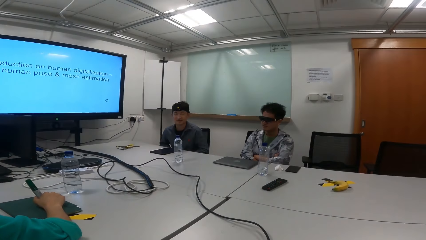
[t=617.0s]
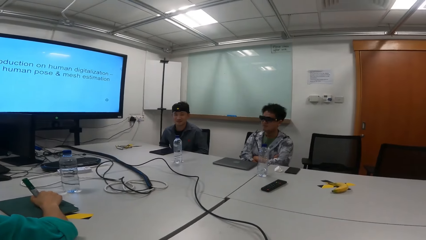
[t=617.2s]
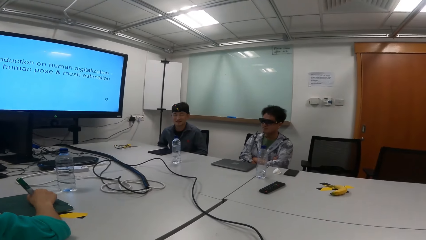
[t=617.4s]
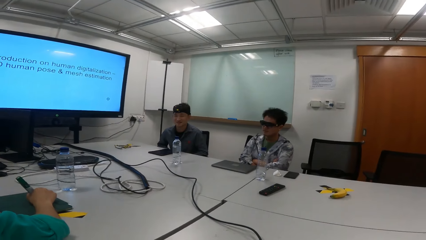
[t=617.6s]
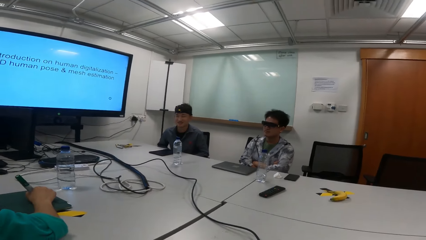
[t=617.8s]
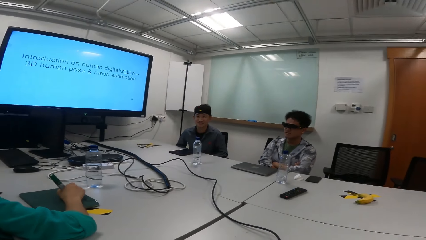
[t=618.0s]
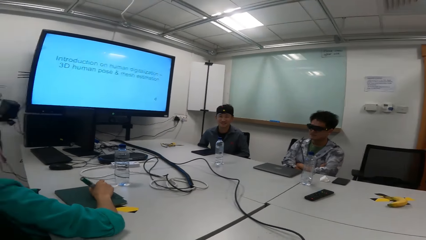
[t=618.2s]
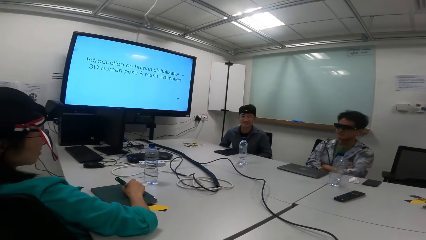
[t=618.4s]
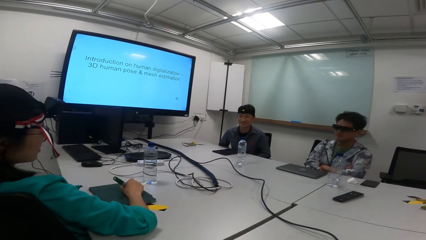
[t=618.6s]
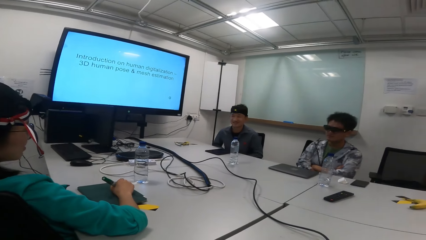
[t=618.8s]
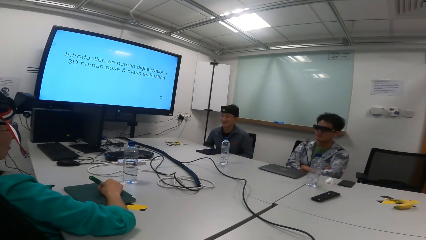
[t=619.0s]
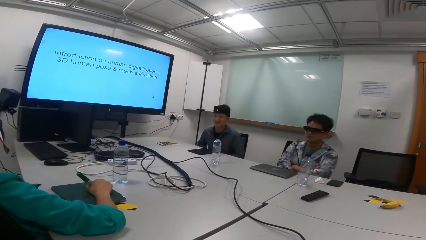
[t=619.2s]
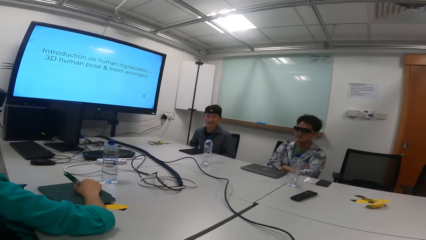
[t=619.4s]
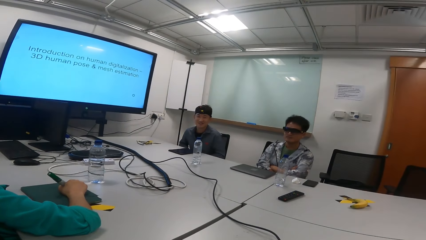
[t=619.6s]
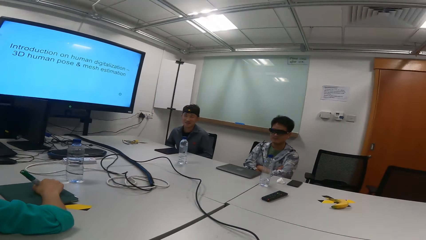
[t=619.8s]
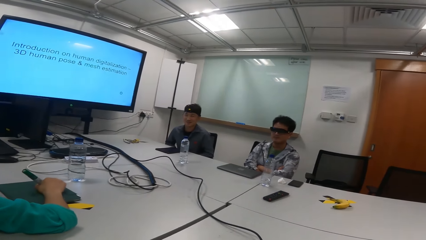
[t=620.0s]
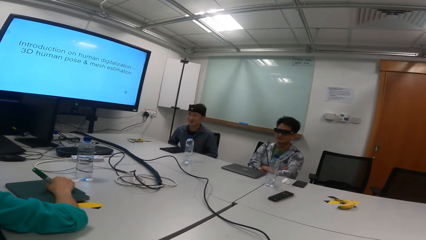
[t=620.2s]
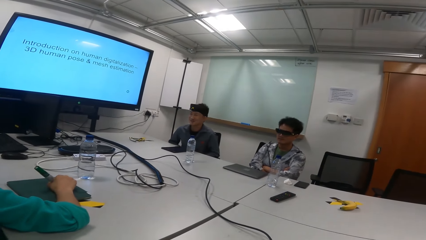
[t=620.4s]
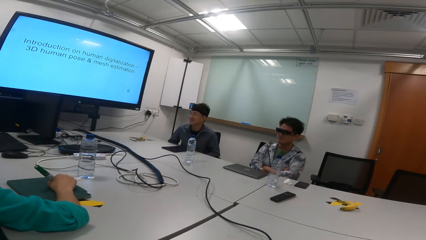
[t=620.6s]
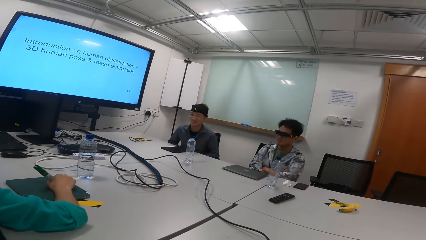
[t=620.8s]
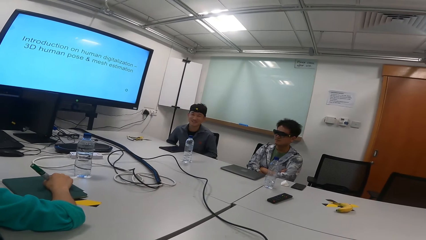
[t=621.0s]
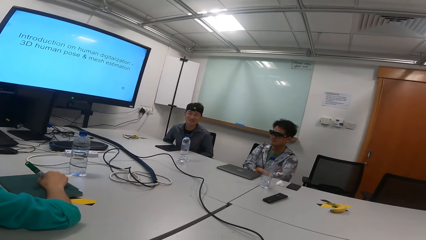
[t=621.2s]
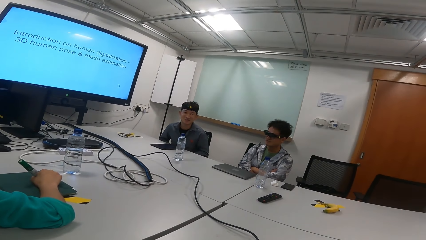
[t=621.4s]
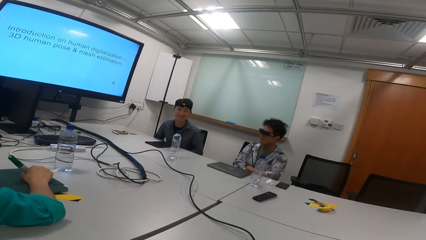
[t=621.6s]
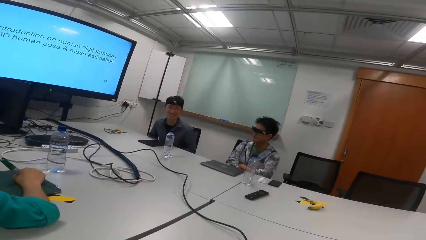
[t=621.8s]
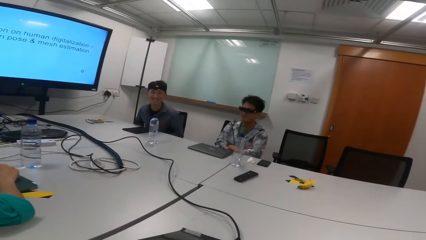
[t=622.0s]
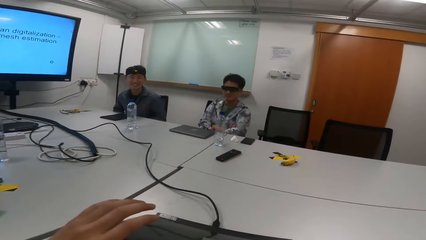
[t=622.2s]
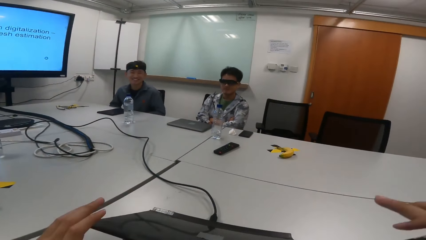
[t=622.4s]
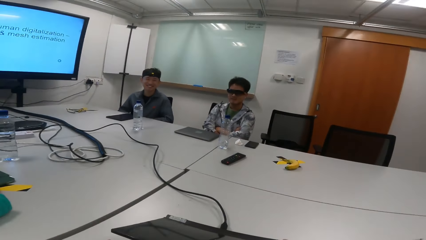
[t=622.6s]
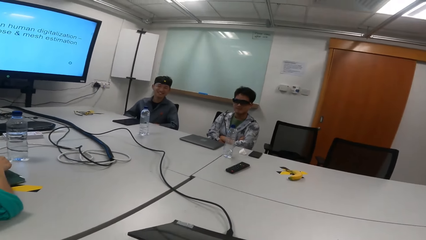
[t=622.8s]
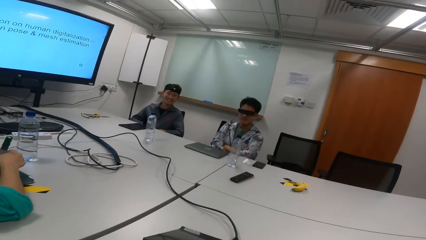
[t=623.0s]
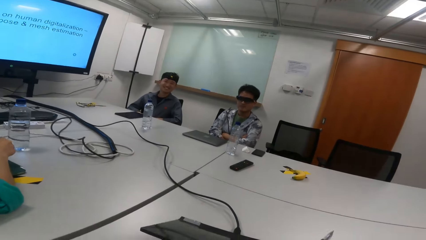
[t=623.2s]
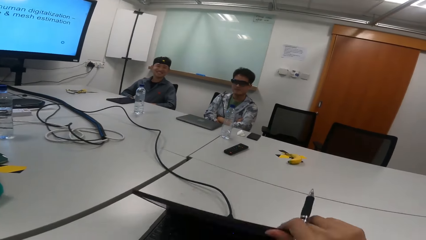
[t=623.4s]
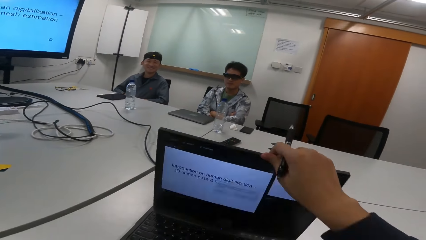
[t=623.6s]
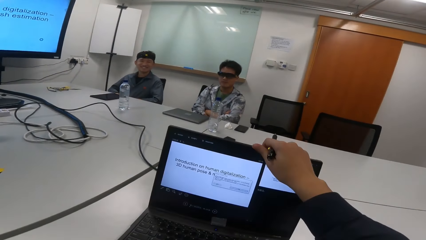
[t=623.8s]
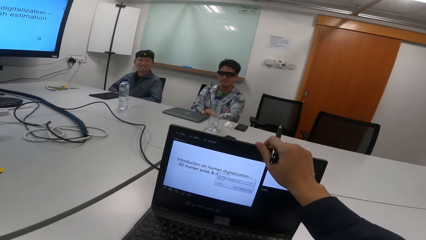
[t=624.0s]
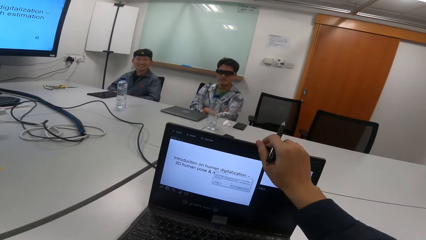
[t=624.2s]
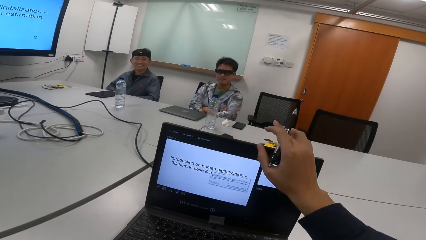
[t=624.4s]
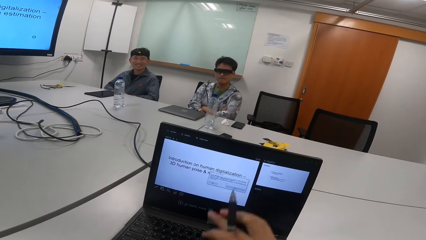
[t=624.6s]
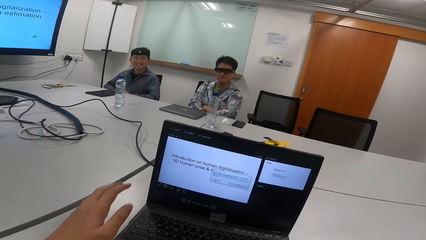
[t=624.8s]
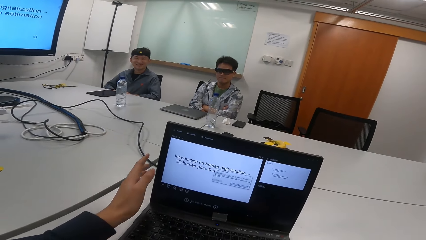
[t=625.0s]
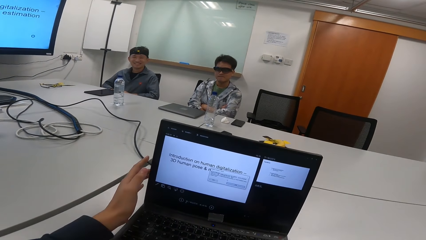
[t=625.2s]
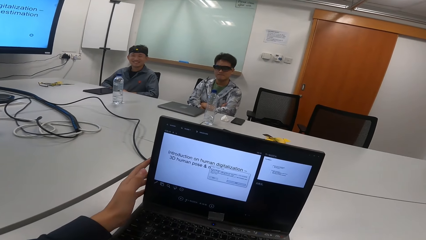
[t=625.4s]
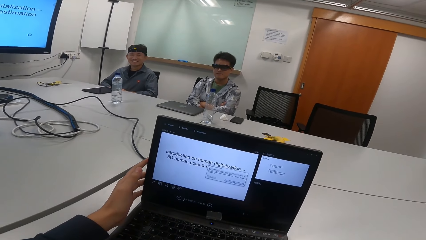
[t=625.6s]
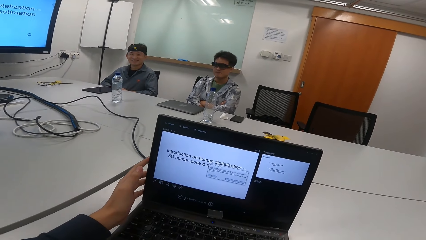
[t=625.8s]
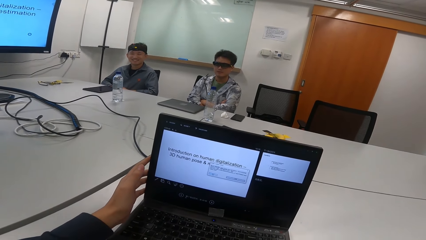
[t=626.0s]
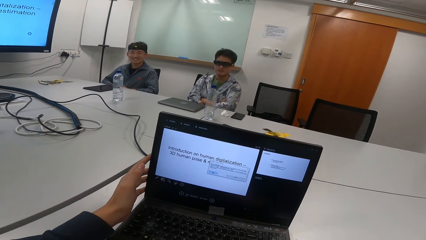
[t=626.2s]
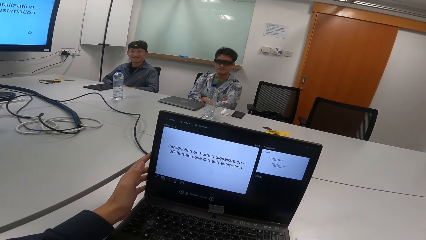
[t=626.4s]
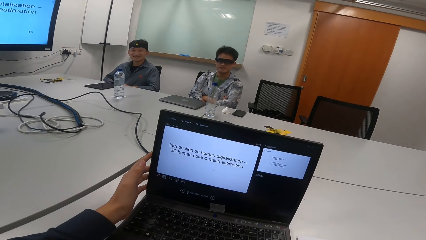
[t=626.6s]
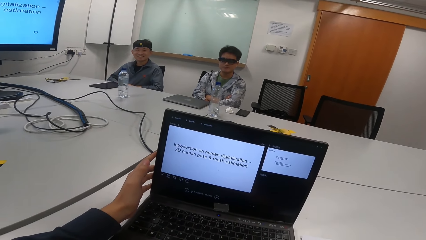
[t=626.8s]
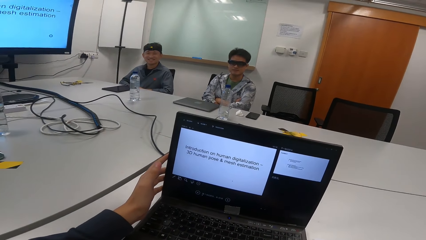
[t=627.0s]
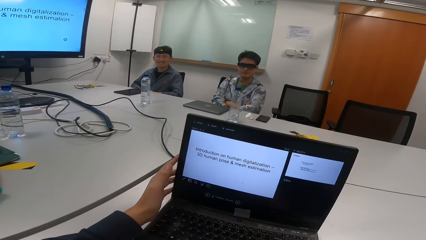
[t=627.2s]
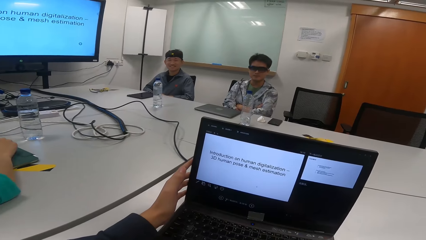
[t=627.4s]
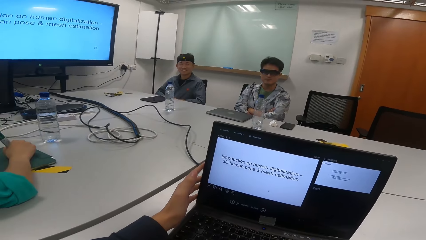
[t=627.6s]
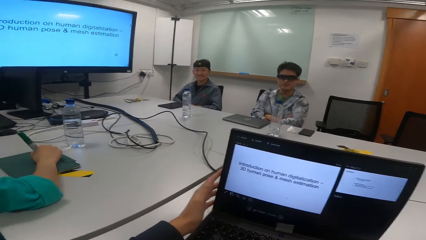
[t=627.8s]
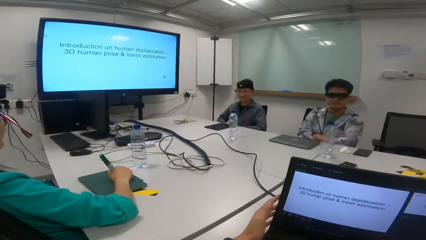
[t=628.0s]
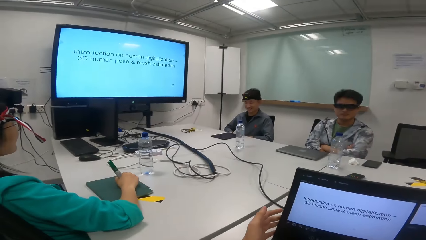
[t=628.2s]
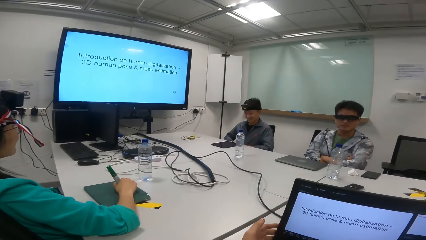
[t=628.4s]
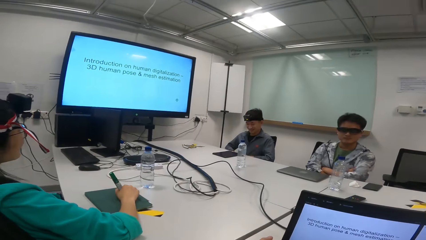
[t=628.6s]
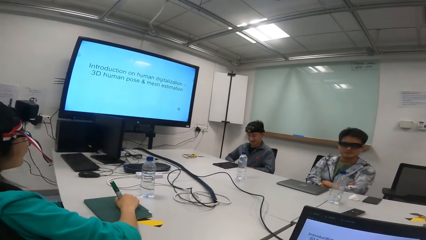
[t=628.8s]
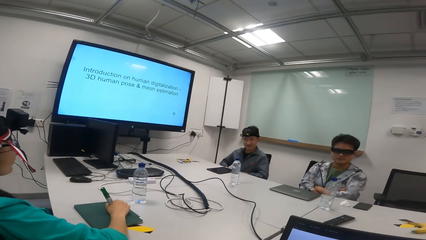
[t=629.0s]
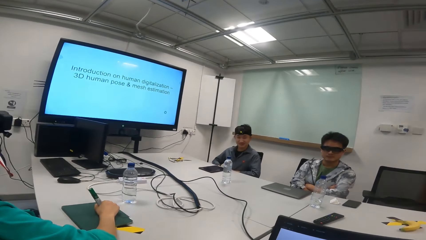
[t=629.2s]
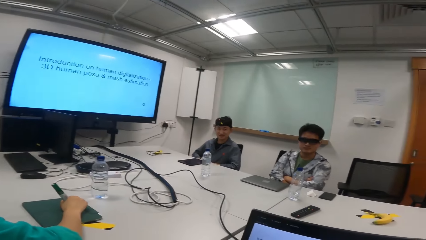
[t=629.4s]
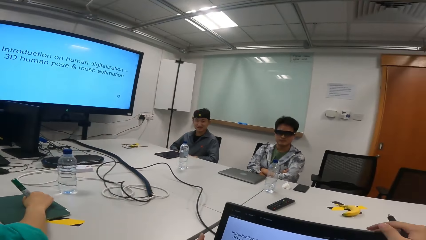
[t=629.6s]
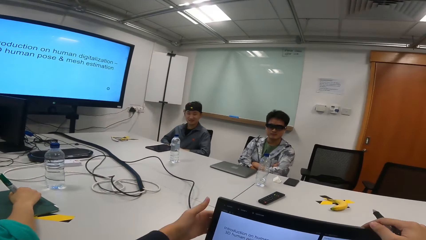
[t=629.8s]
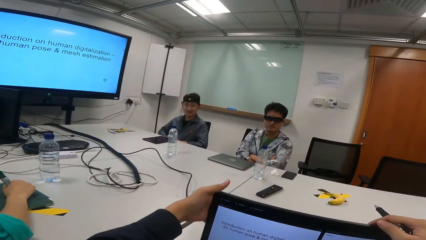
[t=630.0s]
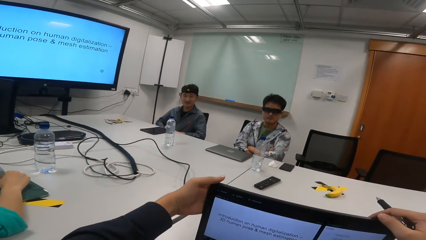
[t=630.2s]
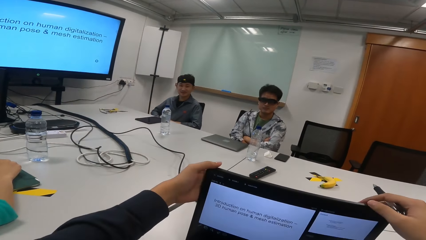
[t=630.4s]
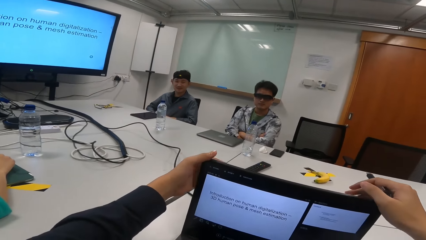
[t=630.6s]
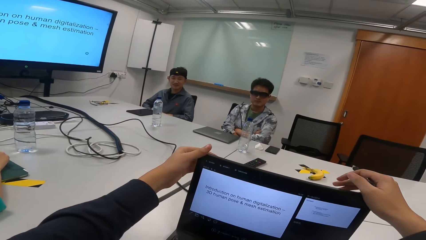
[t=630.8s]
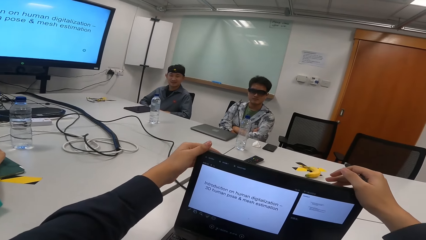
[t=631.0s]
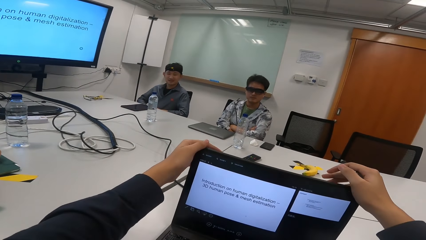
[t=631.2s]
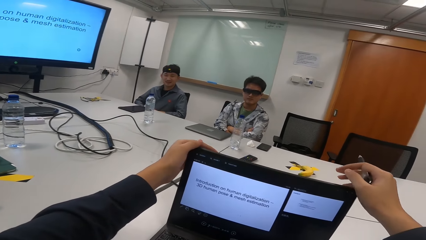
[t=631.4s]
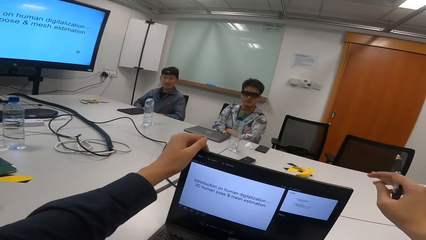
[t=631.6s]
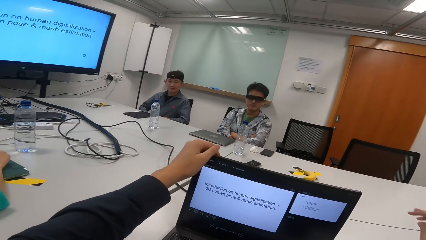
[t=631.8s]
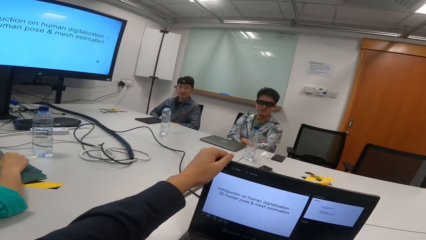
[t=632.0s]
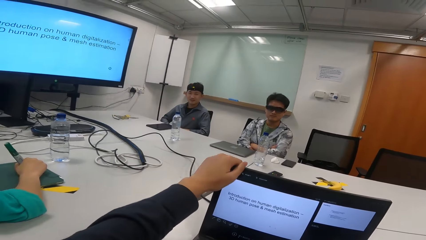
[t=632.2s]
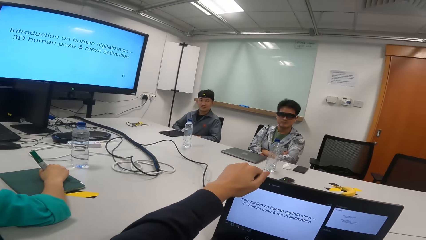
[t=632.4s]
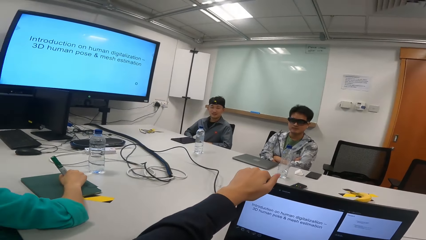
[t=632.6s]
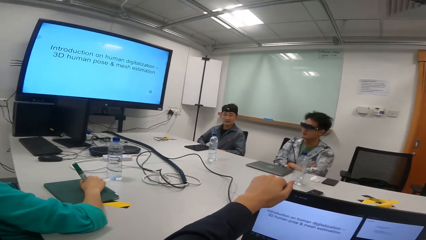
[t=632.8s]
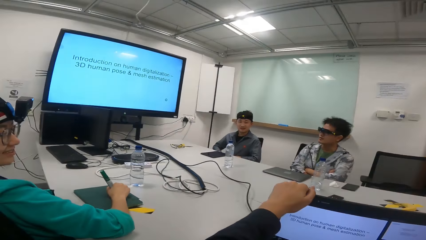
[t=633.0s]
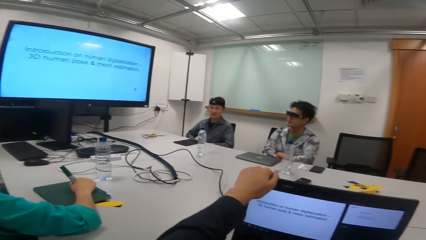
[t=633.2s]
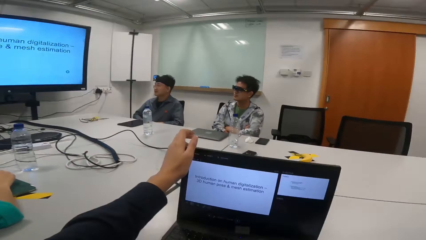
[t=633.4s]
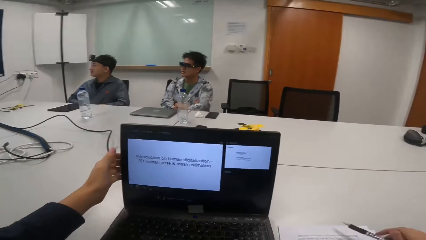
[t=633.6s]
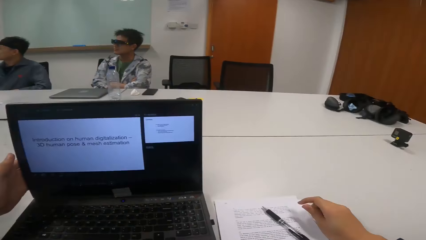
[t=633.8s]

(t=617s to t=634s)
A person shakes their head. The camera wearer interacts with a man. They open the laptop, hold the laptop and interact with the man and two other men. They touch the laptop.
